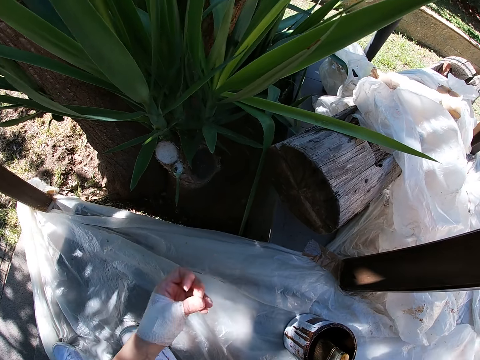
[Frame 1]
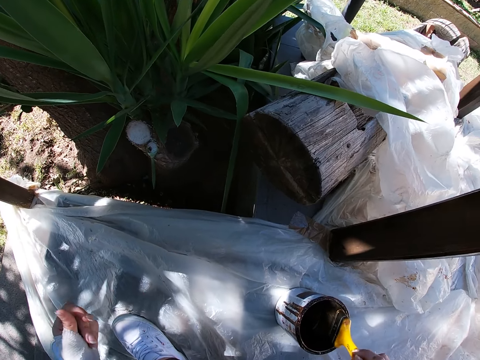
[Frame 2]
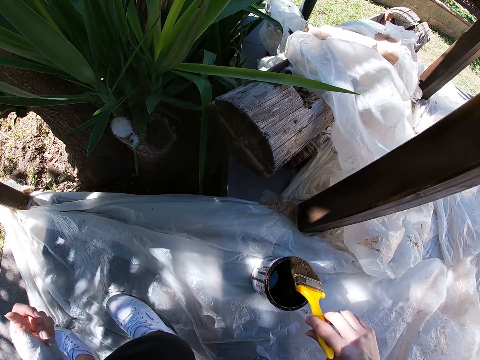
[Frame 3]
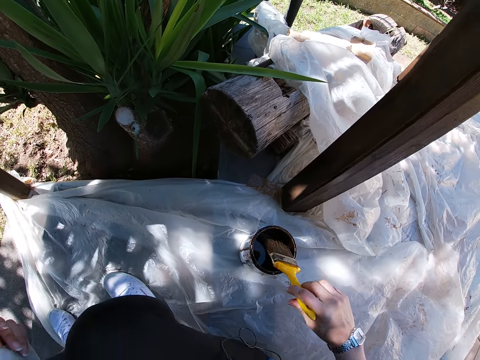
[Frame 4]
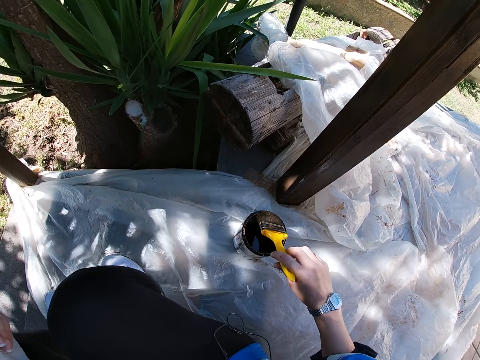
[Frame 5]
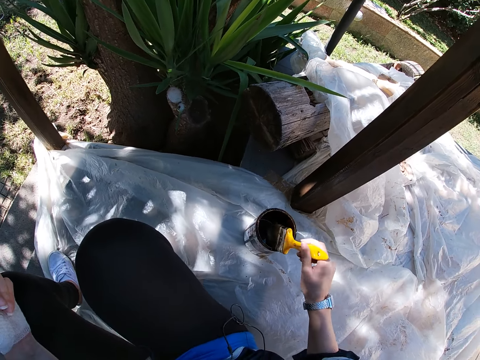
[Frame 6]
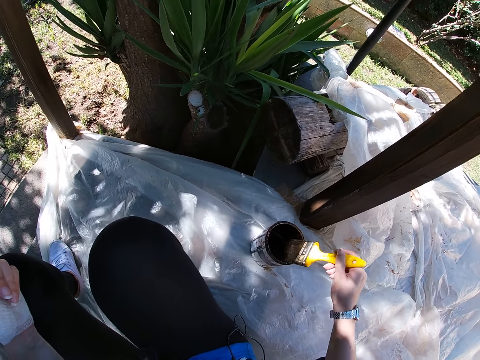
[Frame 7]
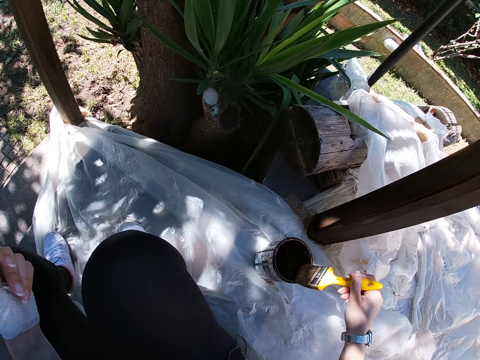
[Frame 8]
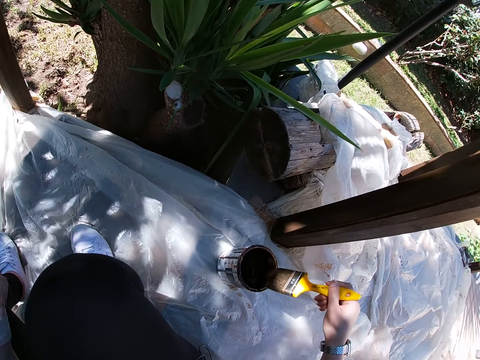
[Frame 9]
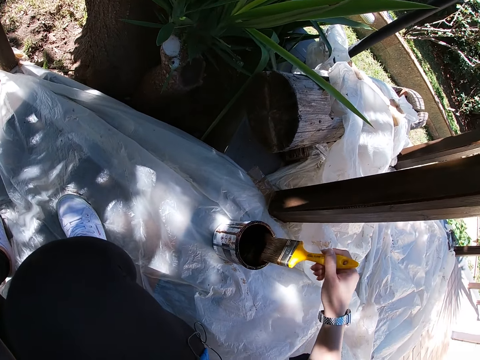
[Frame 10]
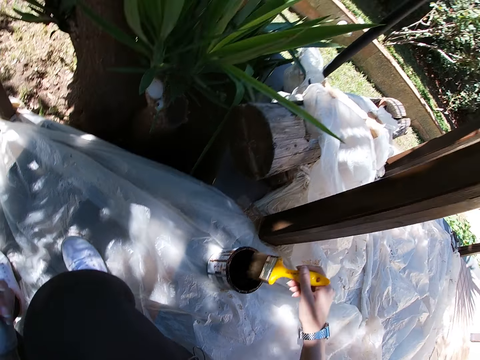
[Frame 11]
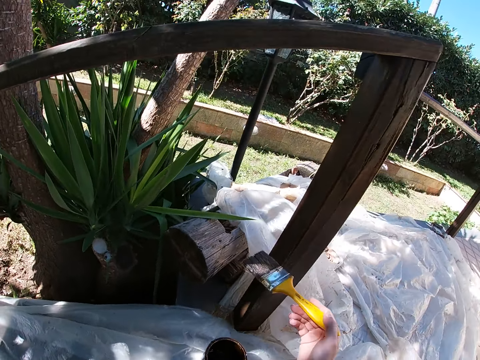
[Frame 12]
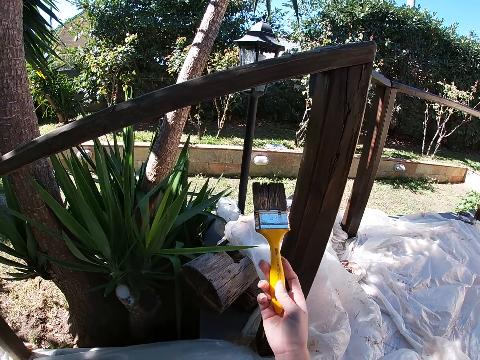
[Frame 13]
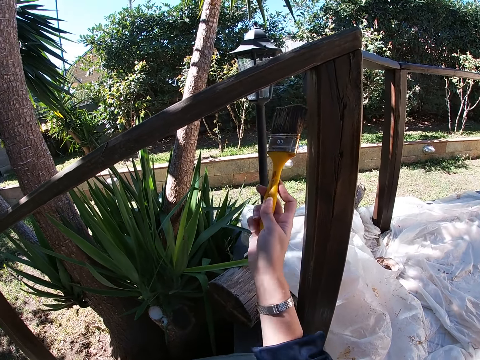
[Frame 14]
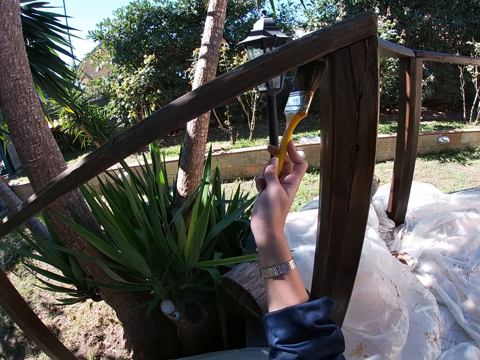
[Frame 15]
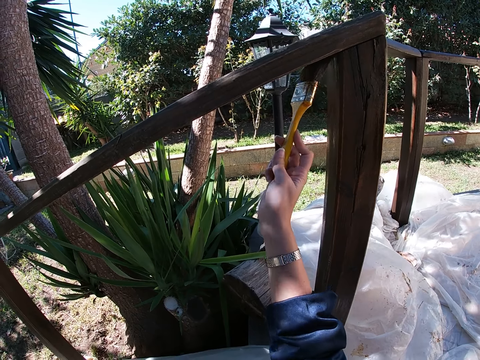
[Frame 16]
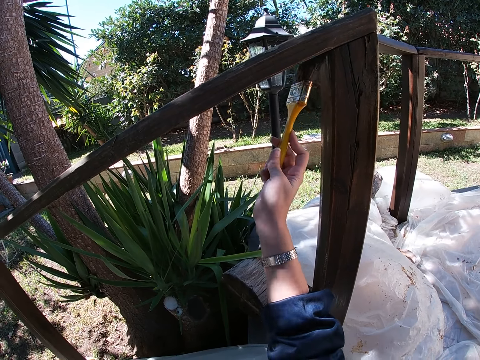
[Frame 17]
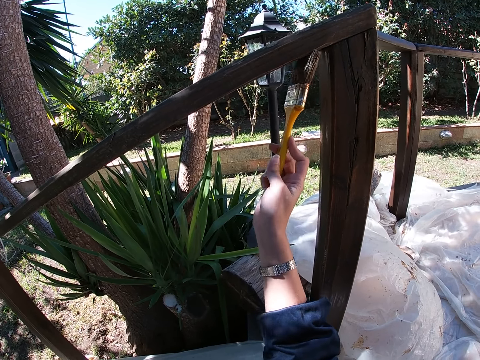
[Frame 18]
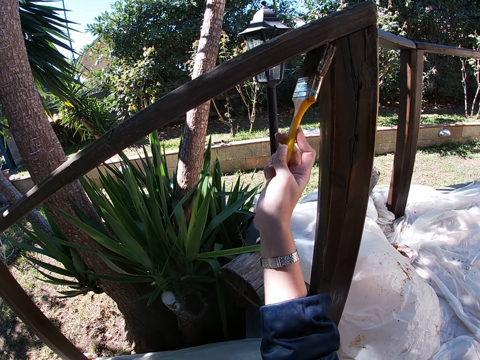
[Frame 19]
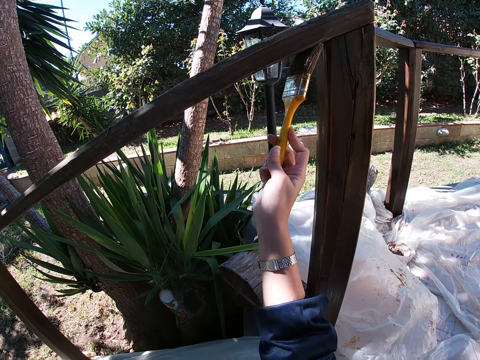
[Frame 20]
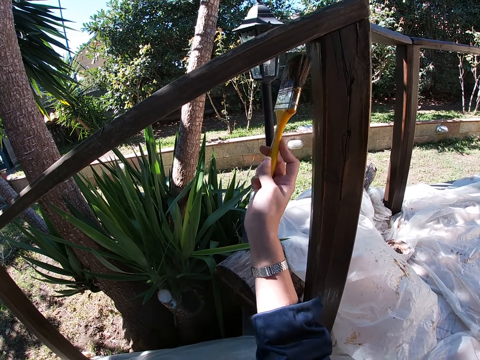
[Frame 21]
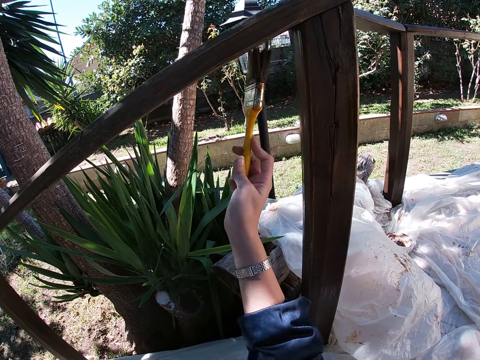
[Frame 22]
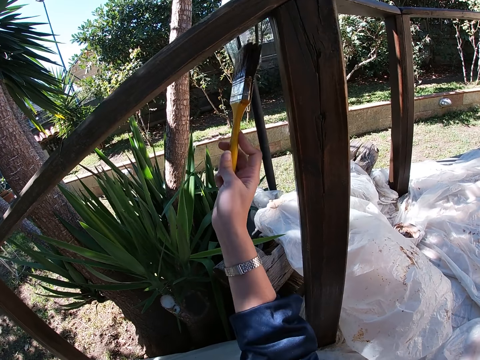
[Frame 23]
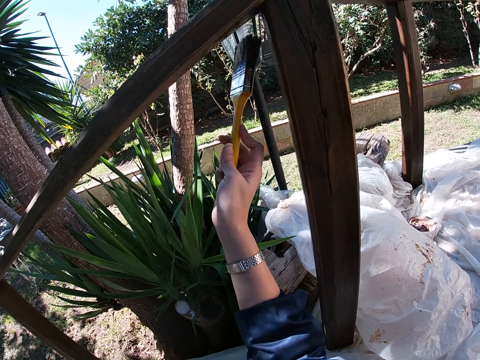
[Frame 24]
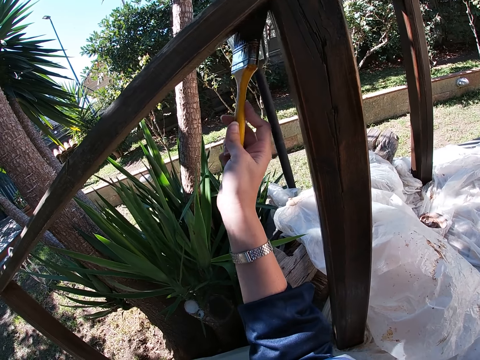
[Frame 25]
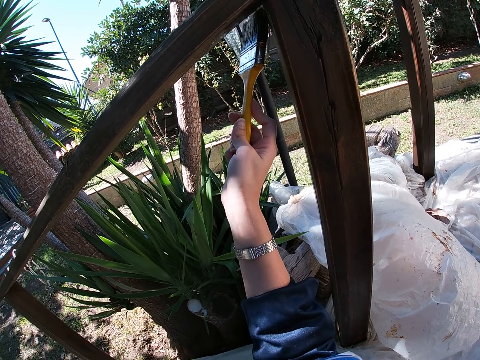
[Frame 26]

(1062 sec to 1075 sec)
The camera wearer rubs her fingers together. She cleans the paint brush bristles on the edge of the paint container. She paints the wooden balcony rail with the paint brush in her right hand.

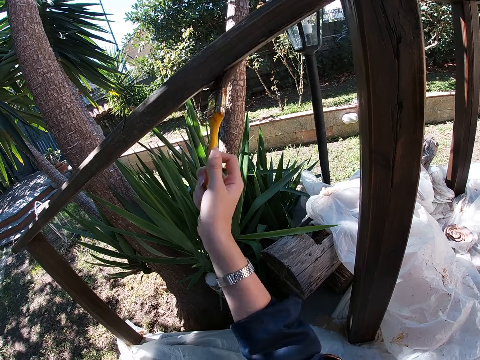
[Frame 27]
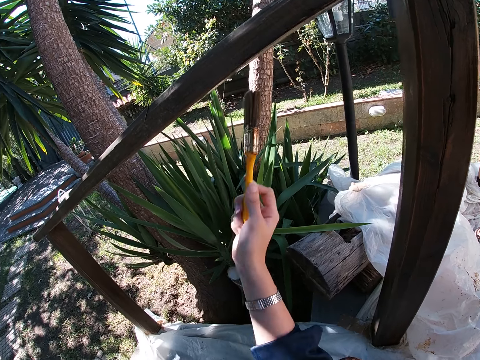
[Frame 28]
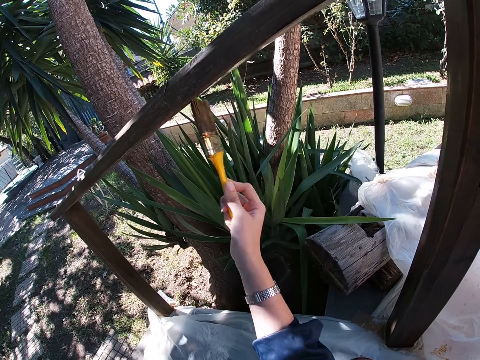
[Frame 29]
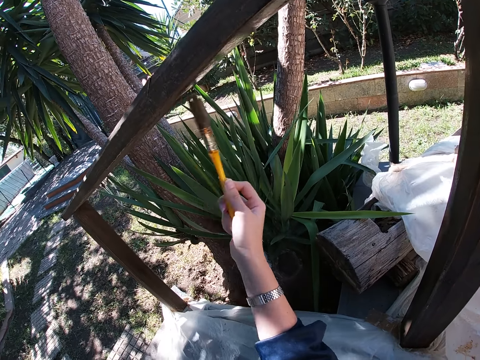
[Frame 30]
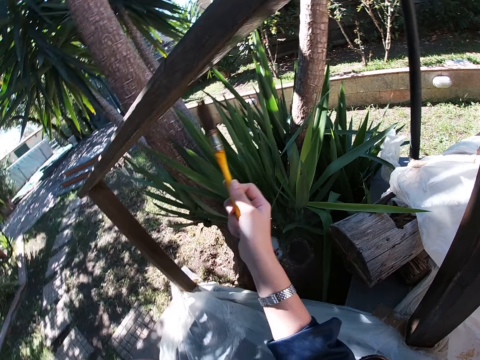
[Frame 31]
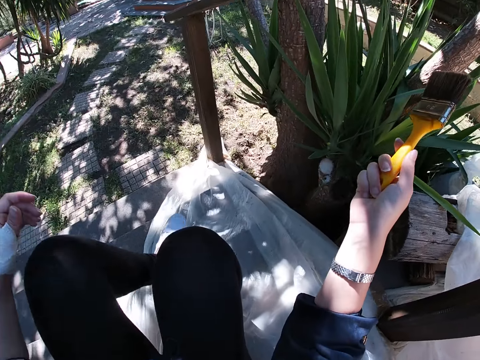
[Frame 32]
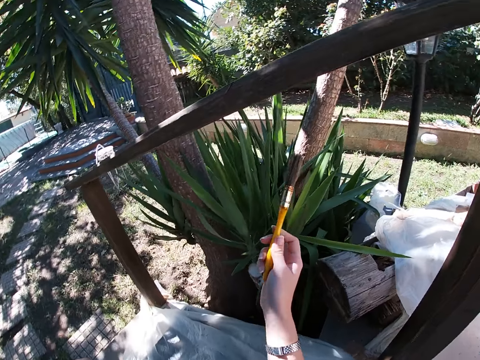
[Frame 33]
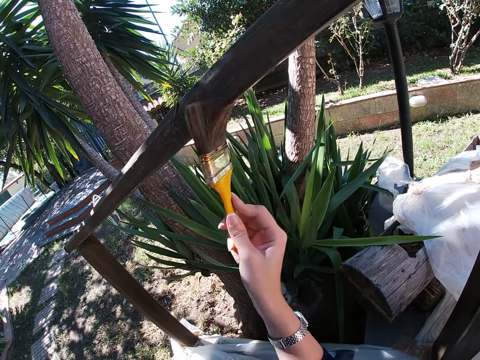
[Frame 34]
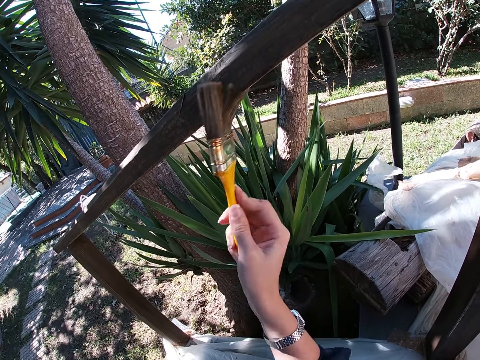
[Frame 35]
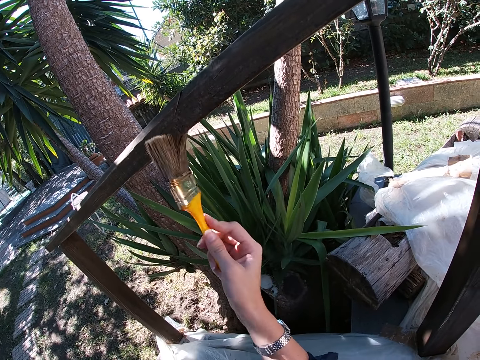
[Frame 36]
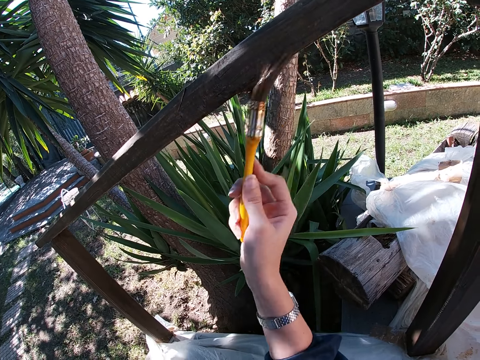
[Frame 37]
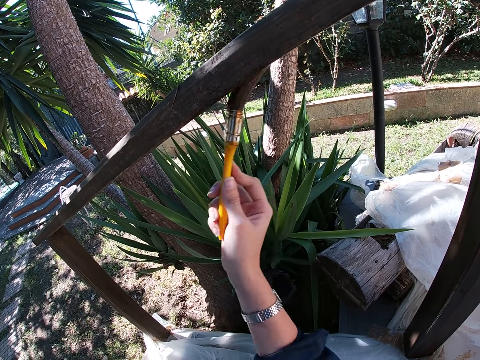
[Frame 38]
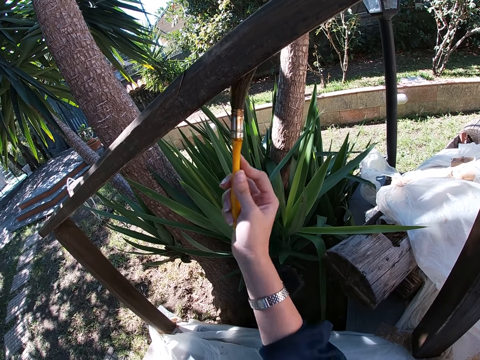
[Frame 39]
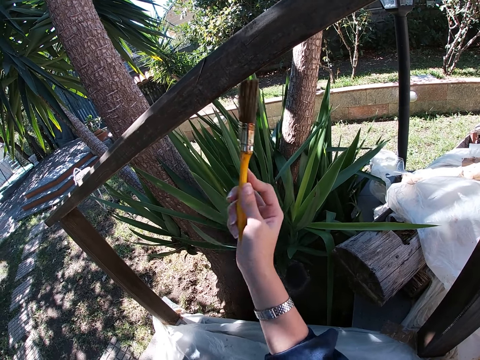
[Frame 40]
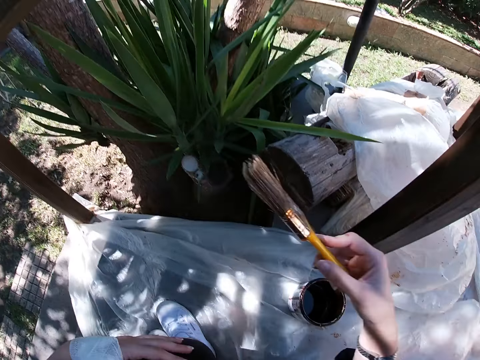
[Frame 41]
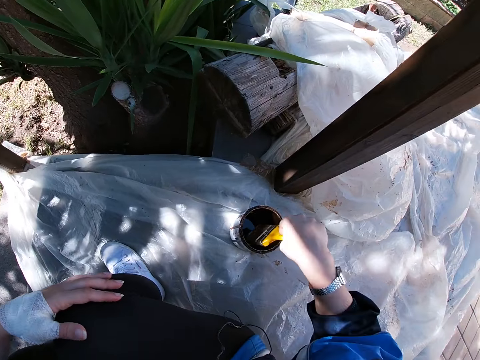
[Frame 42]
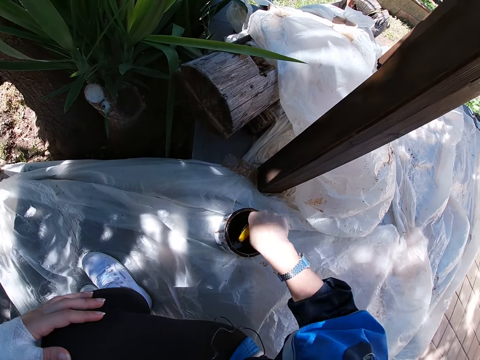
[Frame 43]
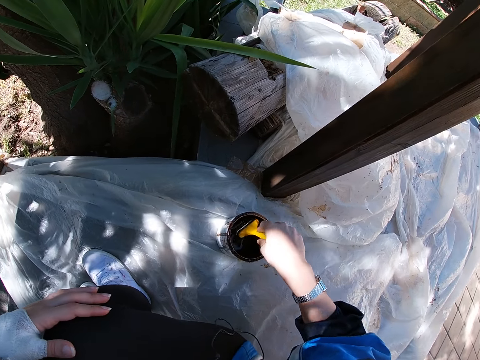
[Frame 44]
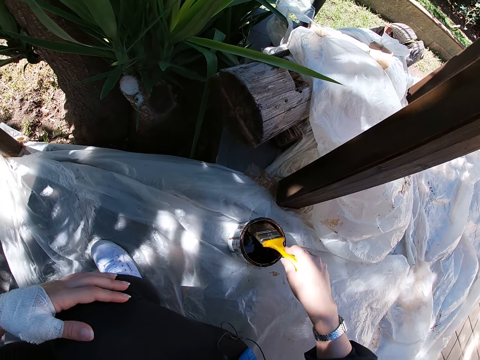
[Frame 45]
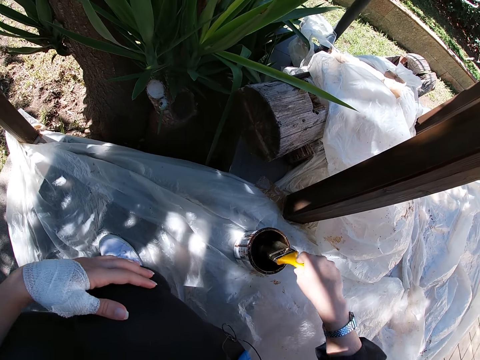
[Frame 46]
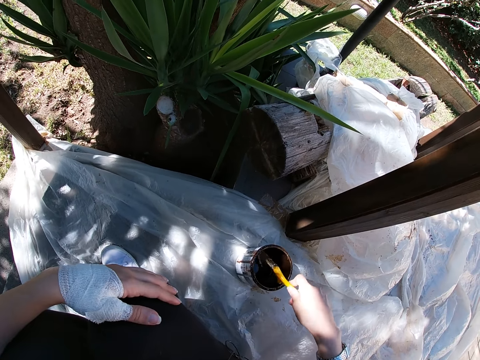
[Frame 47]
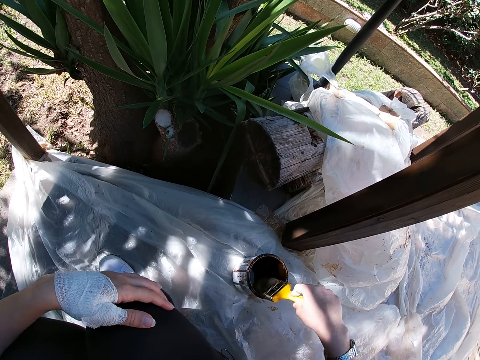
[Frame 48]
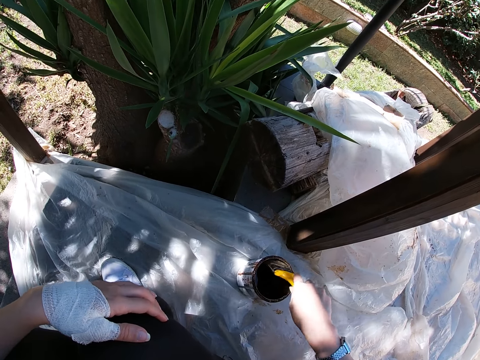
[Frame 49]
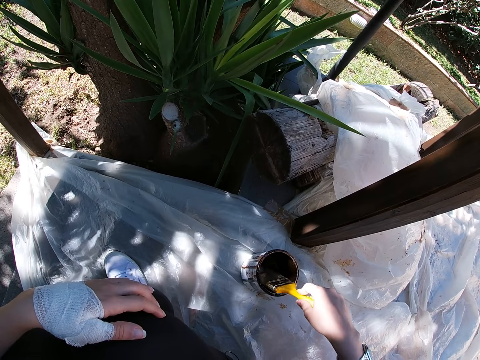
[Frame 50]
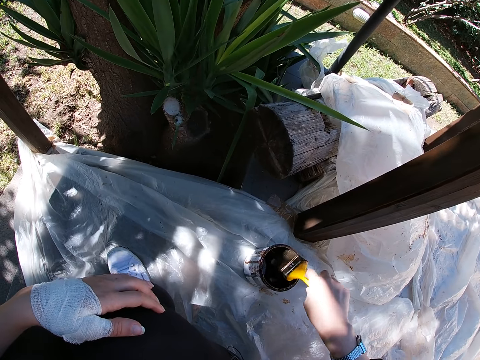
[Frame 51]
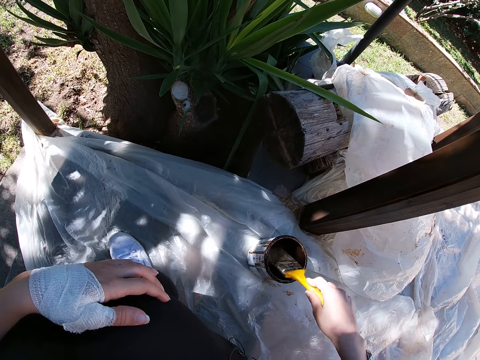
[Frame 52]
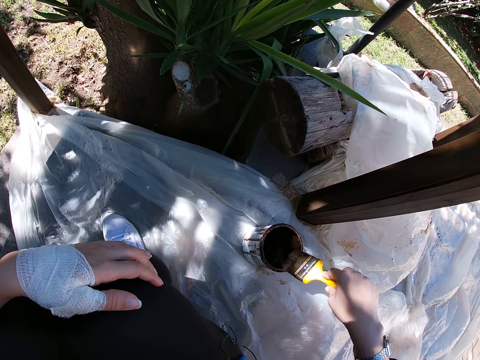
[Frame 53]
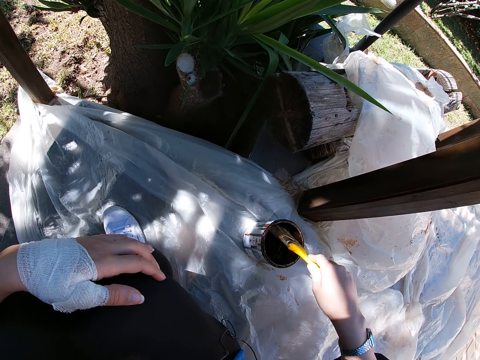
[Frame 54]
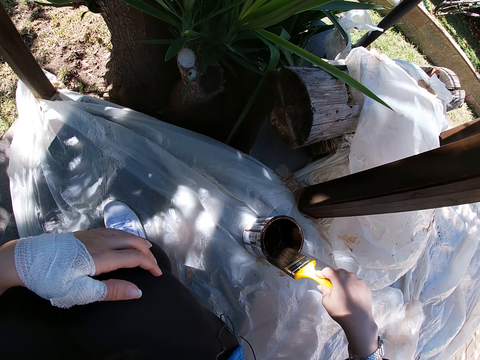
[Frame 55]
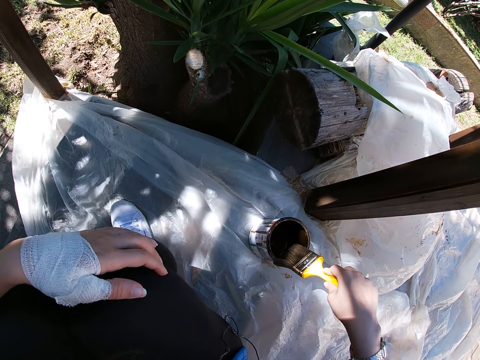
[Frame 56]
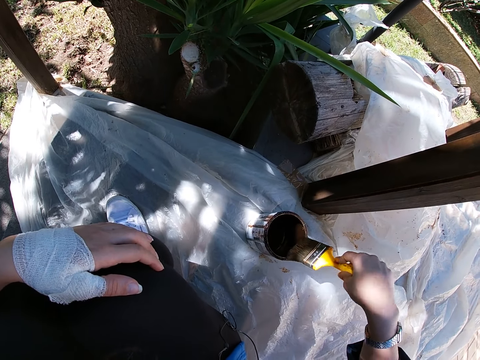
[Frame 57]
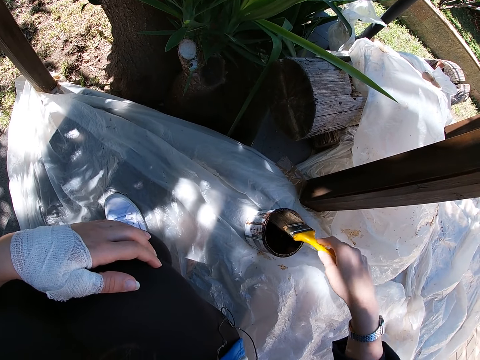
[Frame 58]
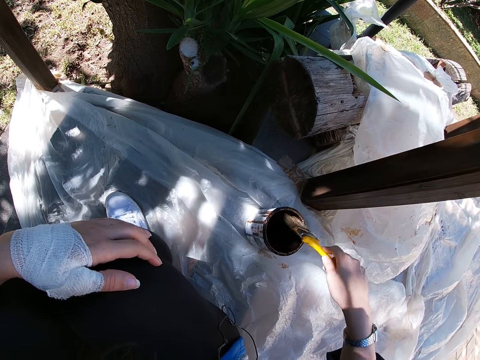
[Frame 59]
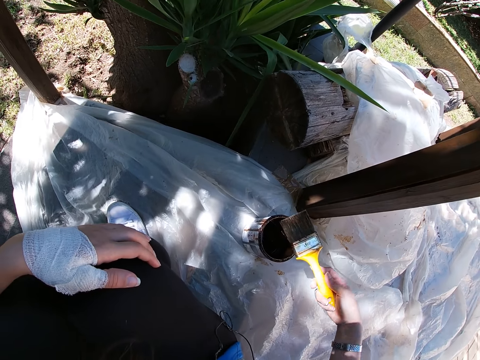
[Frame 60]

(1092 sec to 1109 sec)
The camera wearer adjusts her left leg. She paints the rail cap of the front porch using the paint brush. She dips the paint brush in her right hand into the paint container. She turns towards the paint in the paint container. She drains the excess paint from the brush to the paint container. She cleans the paint brush bristle on the edge of the paint container.
